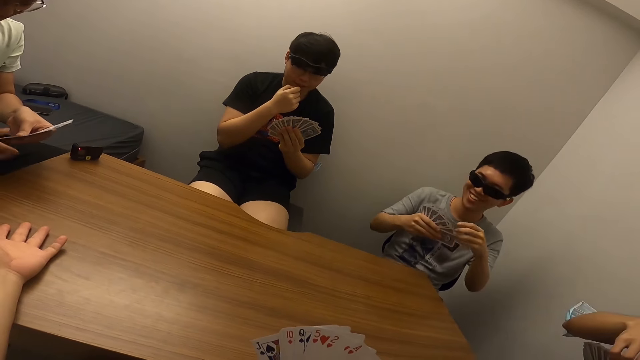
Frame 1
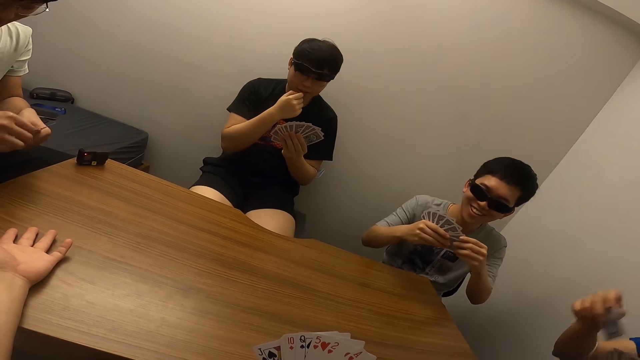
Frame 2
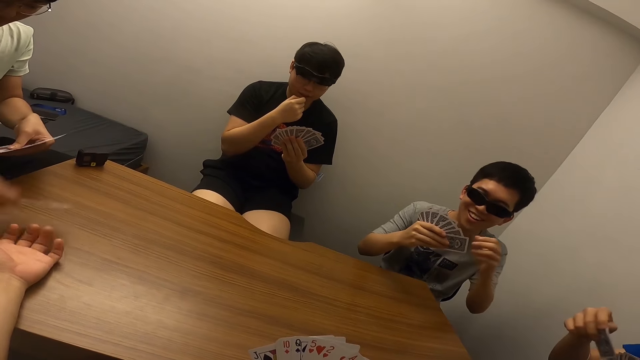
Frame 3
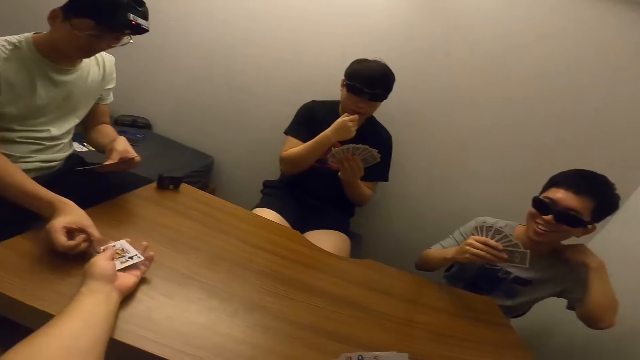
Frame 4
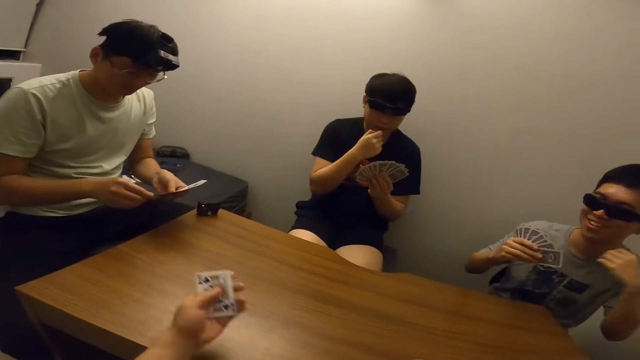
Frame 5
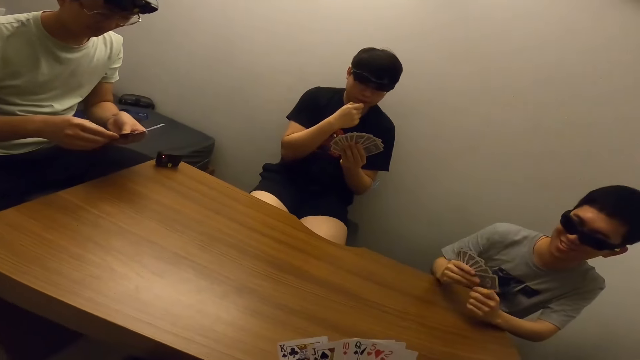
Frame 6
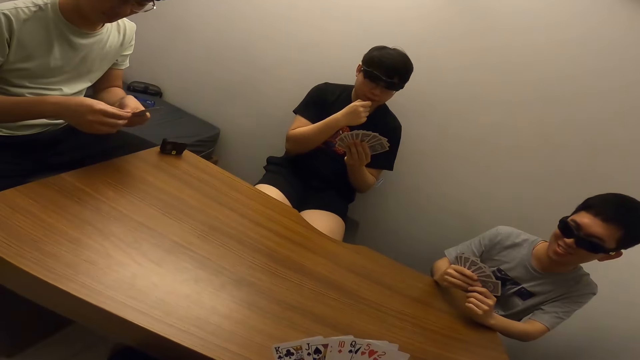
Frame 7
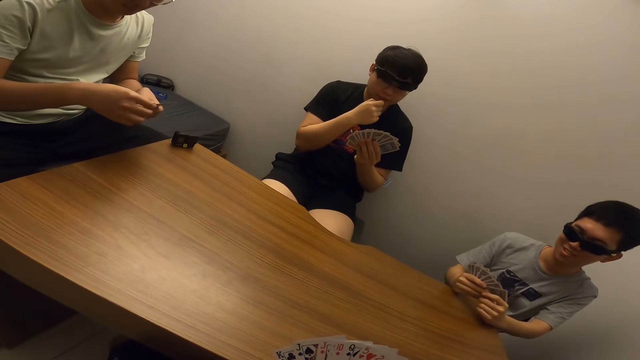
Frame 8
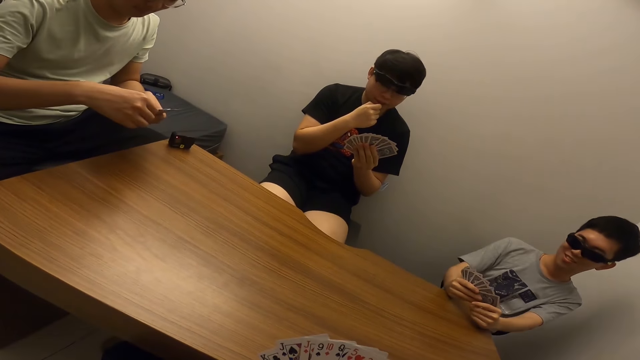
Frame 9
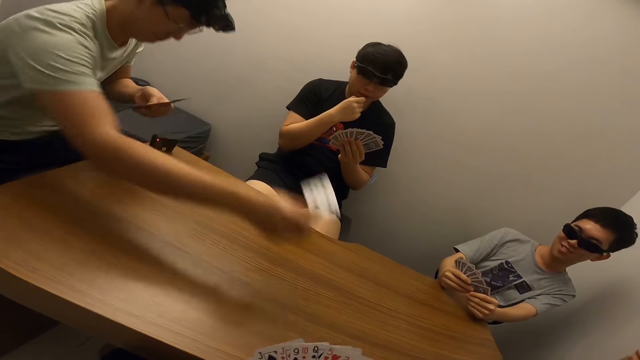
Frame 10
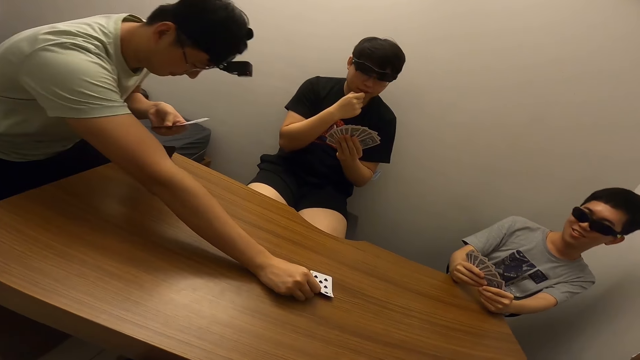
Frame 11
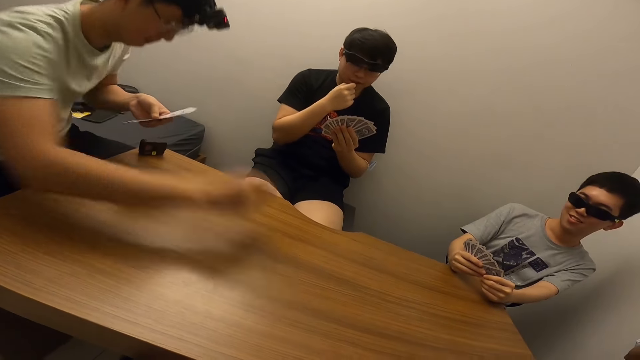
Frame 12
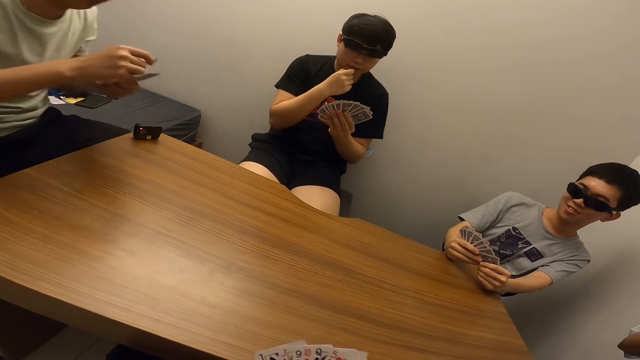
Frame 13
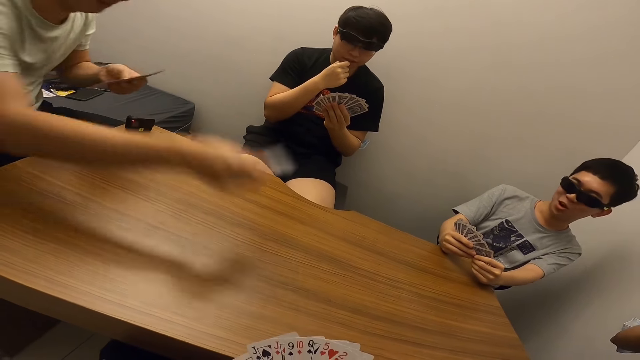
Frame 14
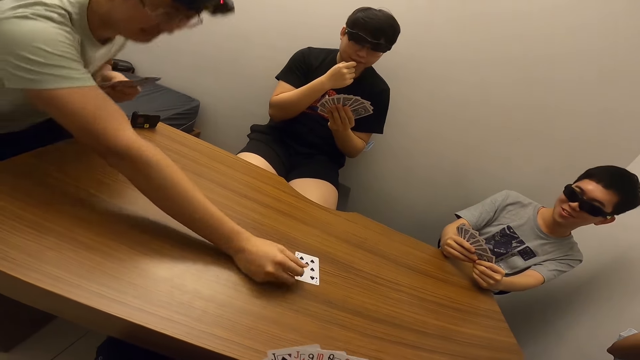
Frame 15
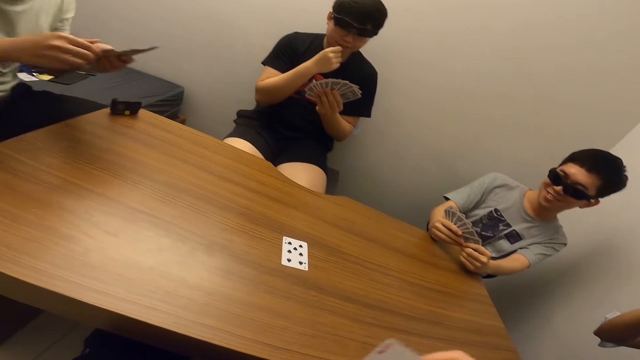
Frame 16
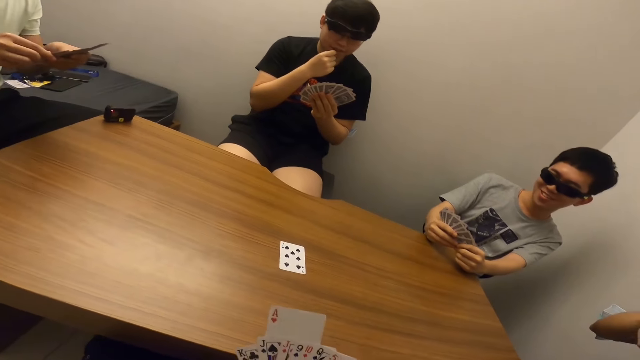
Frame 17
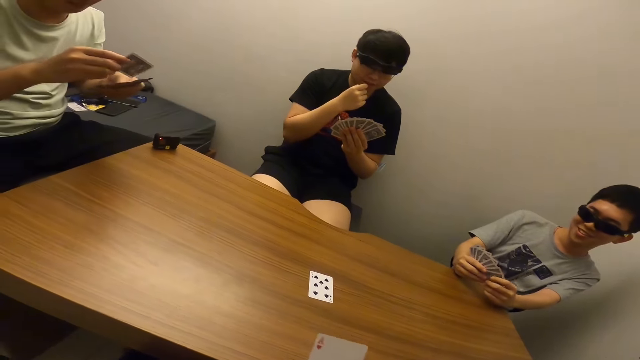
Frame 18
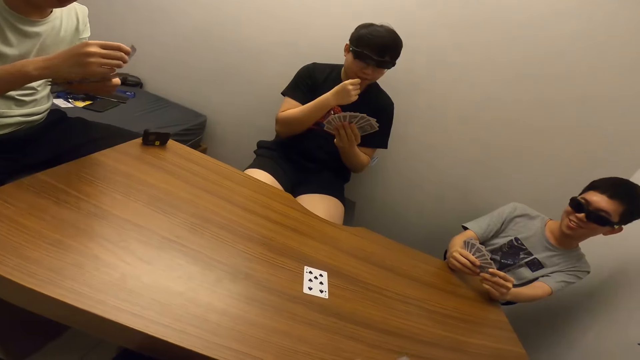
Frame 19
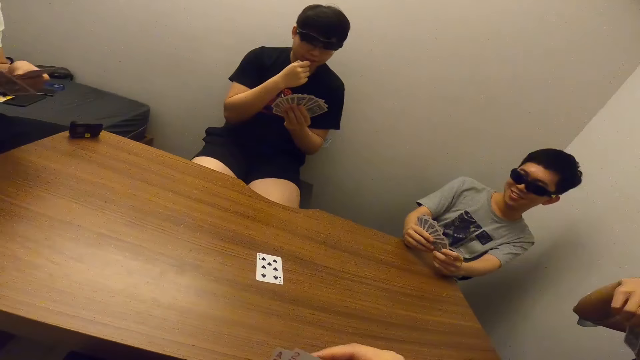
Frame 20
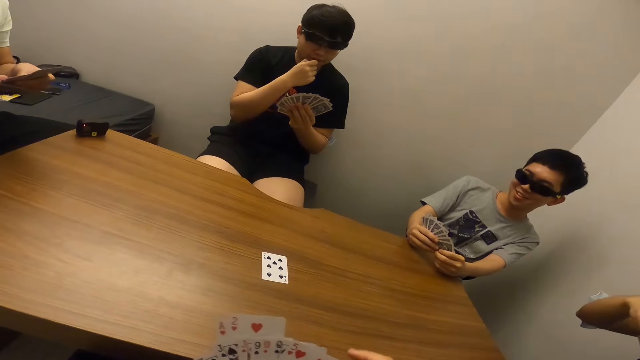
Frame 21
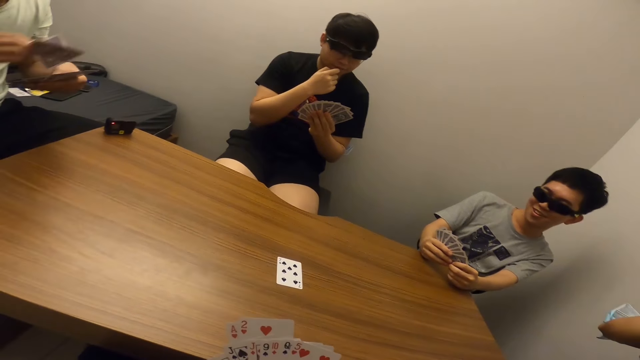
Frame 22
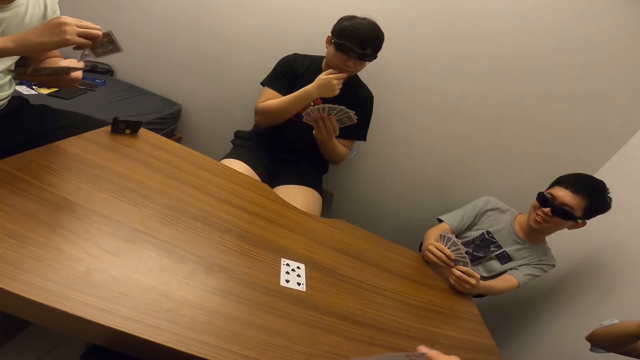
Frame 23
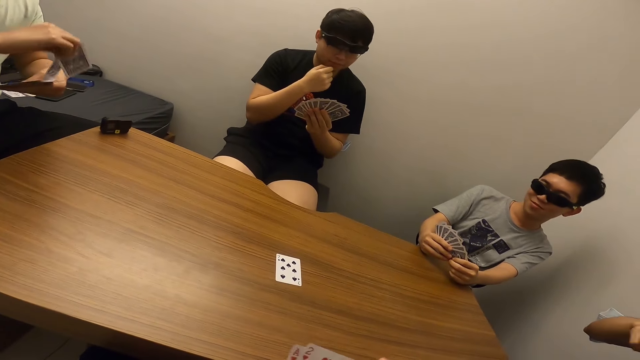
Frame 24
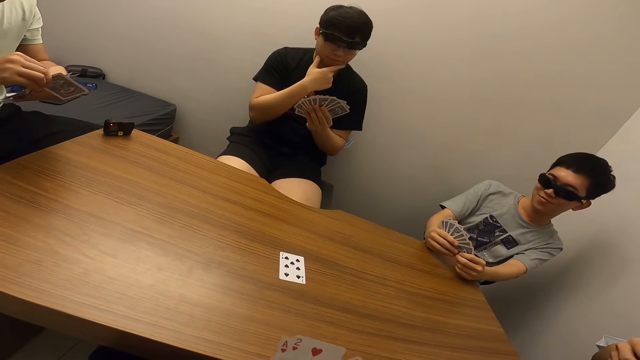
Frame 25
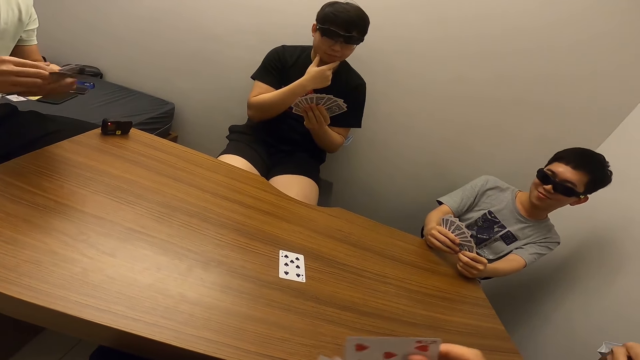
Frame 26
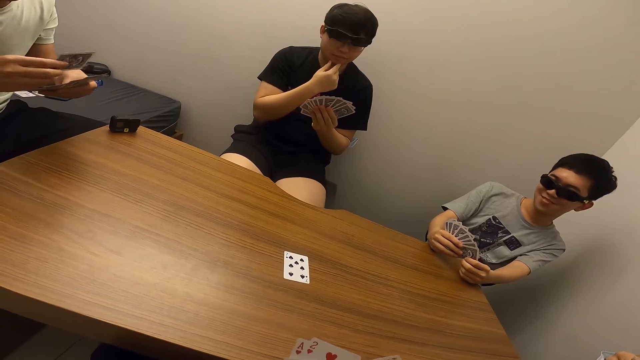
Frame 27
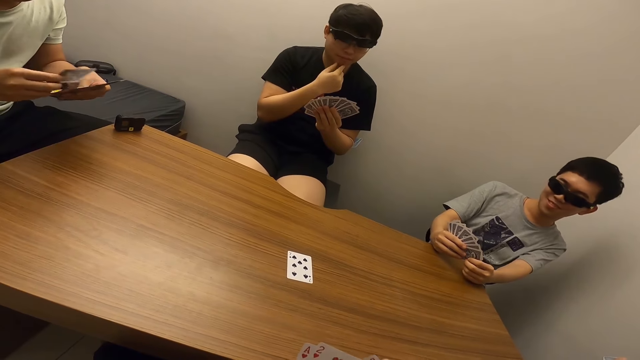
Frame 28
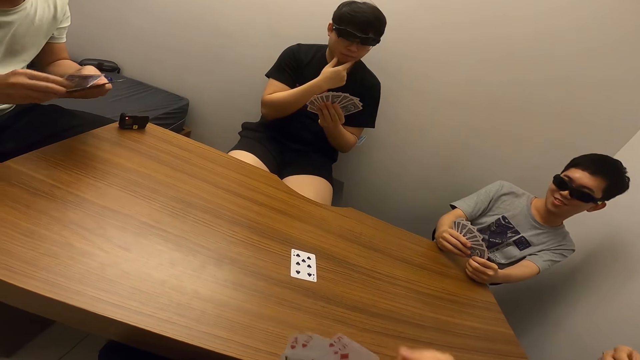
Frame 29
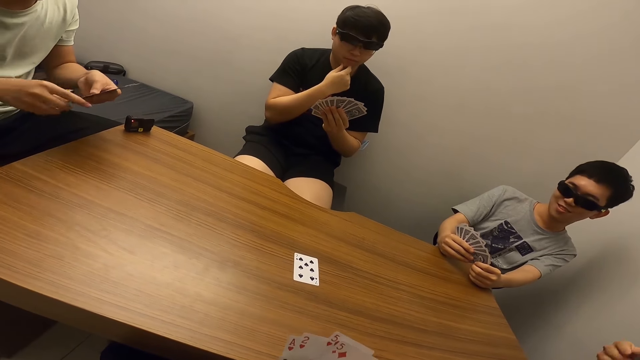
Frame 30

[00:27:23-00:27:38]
A man hands the camera wearer a card. The camera wearer stares at another man. The first man plays a card. He holds his card on the table. He carries the card. He places his cards on the table. The camera wearer stares at the other man. The first man inspects the cards in his hands.

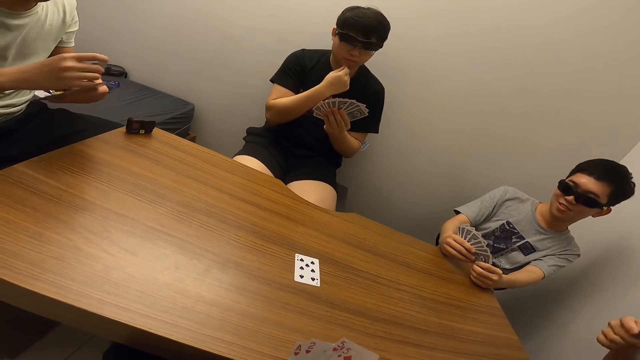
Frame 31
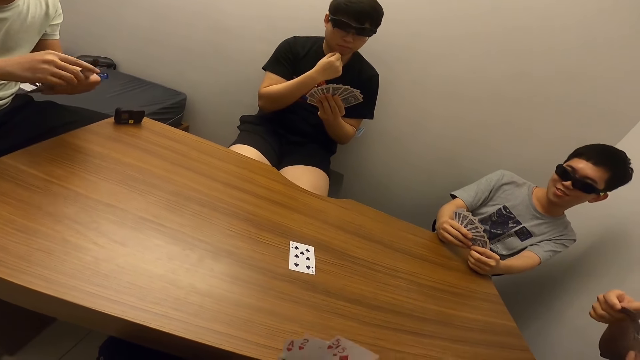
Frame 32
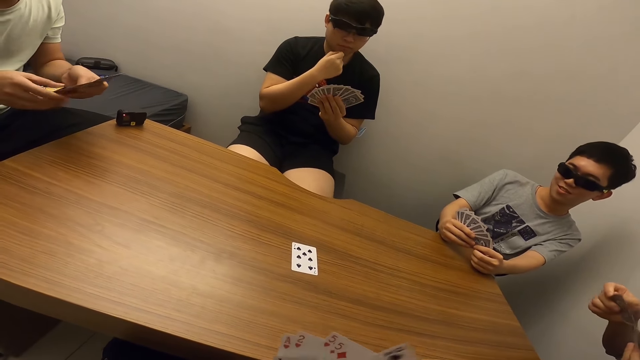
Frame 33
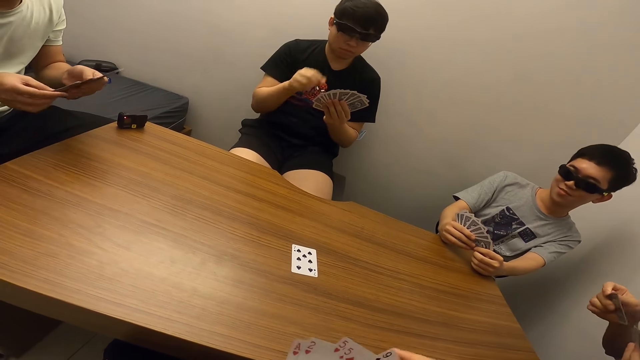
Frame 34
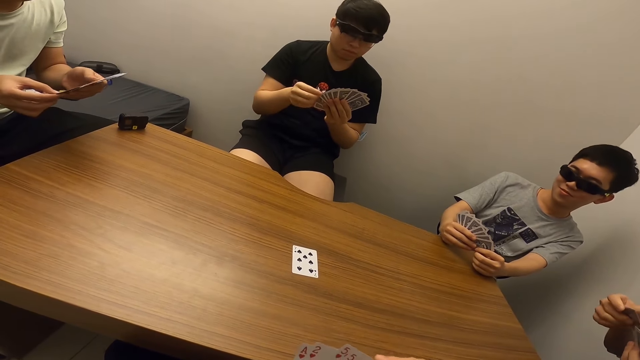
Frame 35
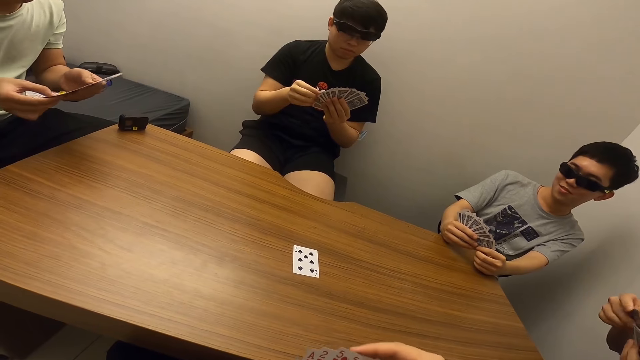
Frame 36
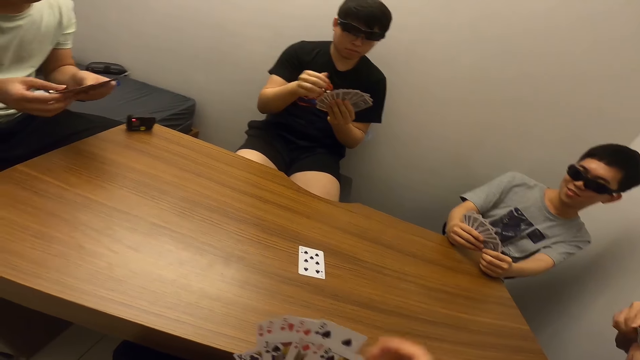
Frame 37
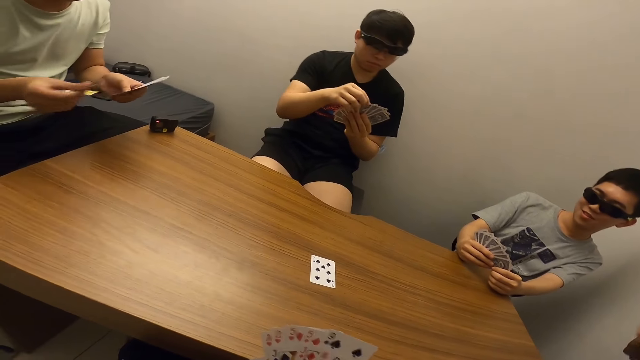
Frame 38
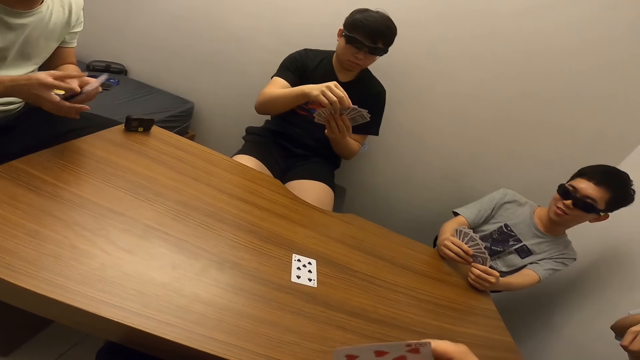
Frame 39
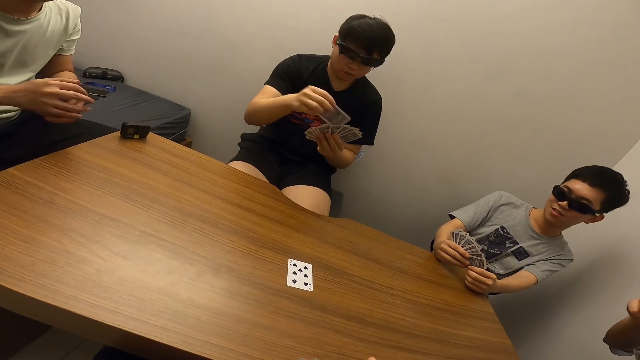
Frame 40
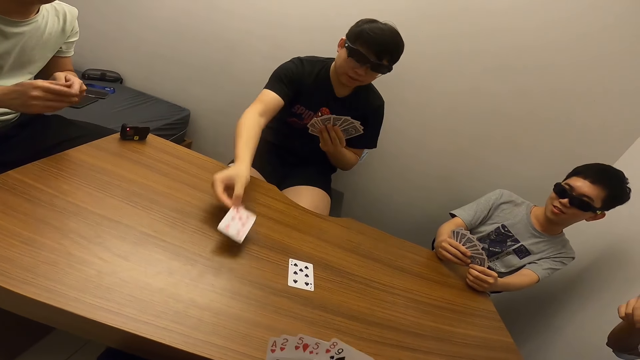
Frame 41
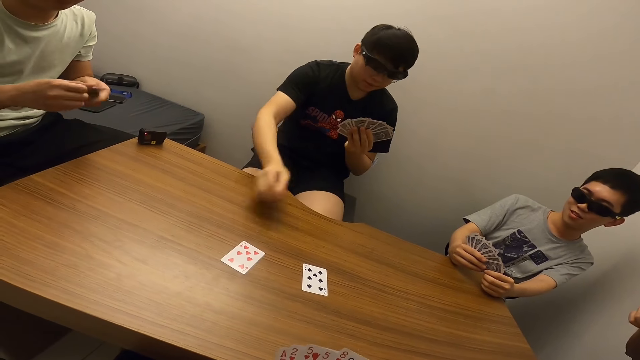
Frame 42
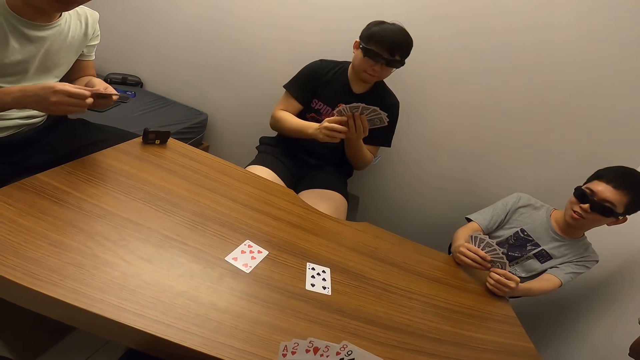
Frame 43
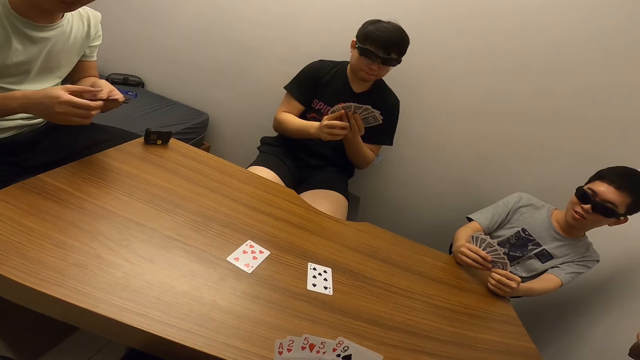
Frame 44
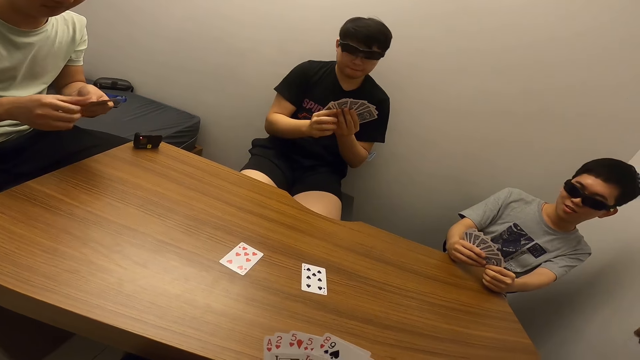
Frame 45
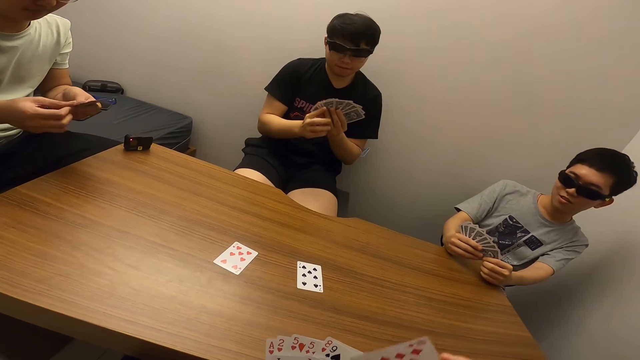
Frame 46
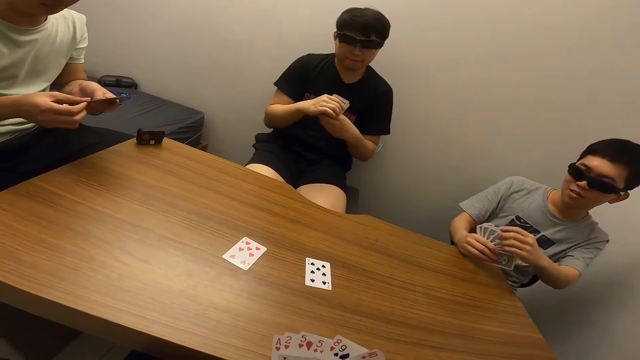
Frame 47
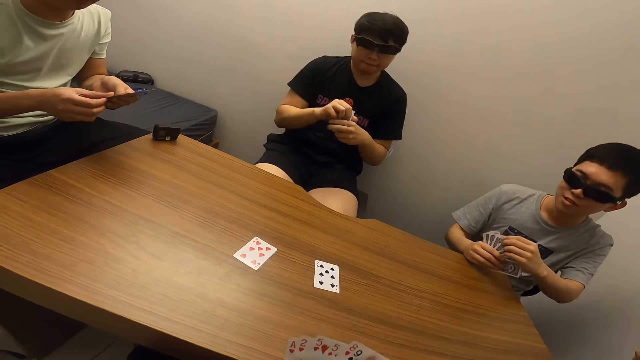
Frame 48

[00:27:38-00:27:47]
A man places his card on the table. The camera wearer stares at the man.
